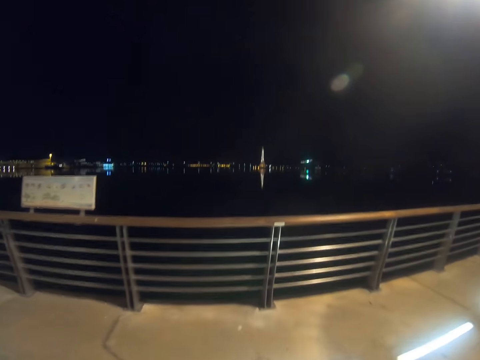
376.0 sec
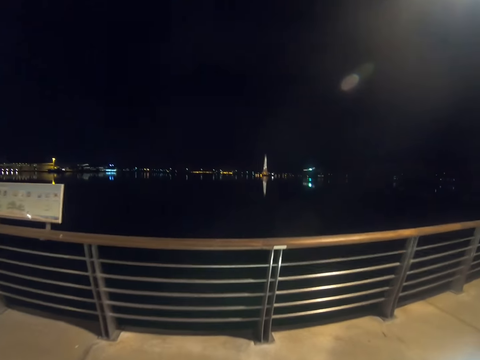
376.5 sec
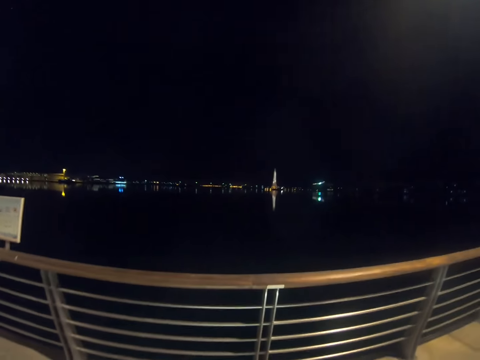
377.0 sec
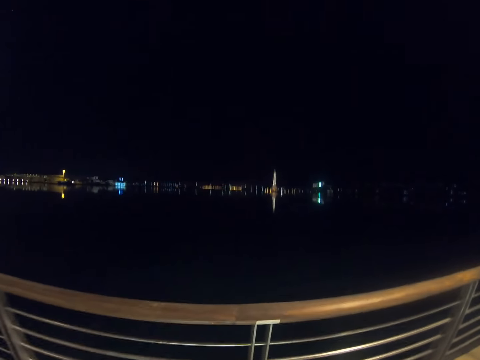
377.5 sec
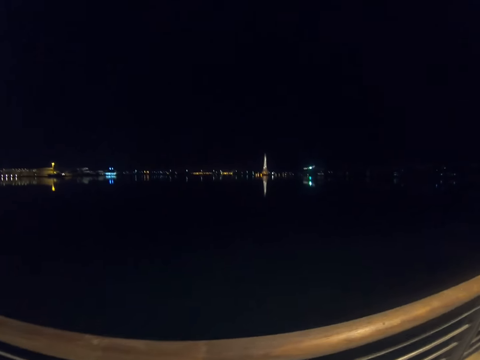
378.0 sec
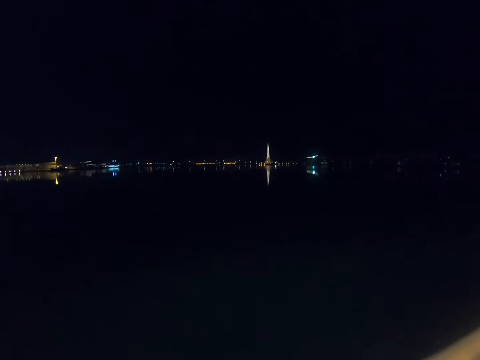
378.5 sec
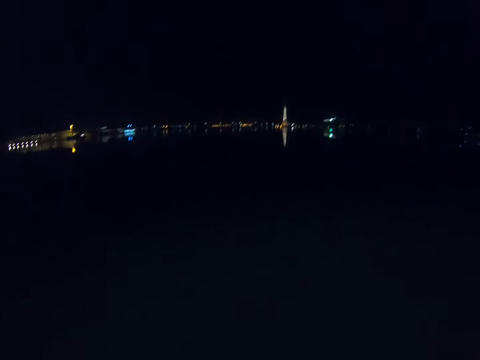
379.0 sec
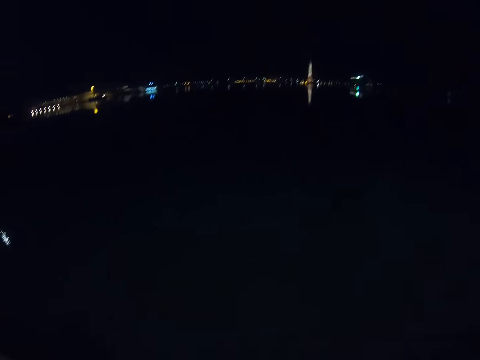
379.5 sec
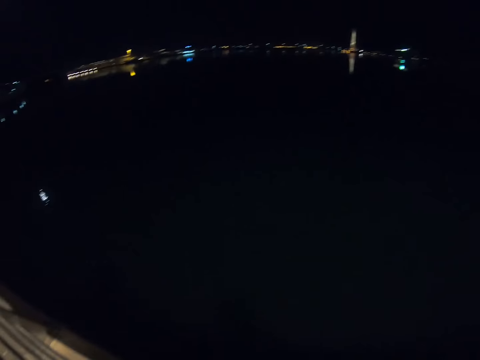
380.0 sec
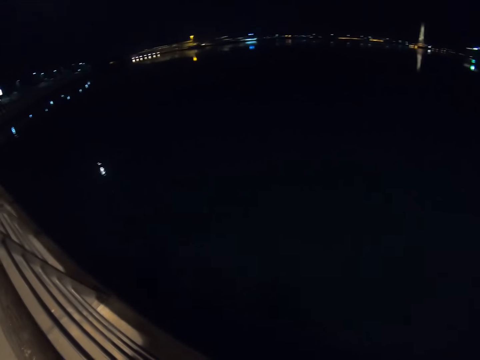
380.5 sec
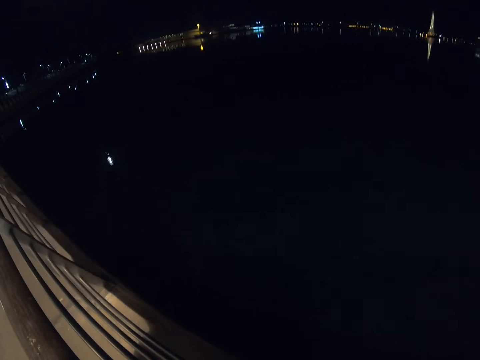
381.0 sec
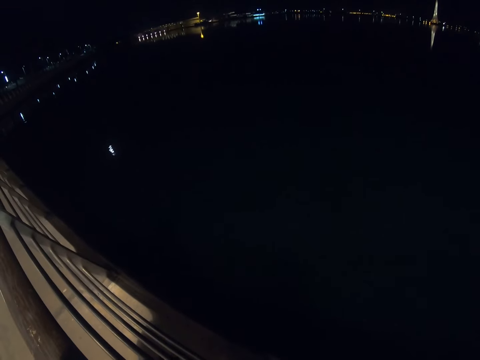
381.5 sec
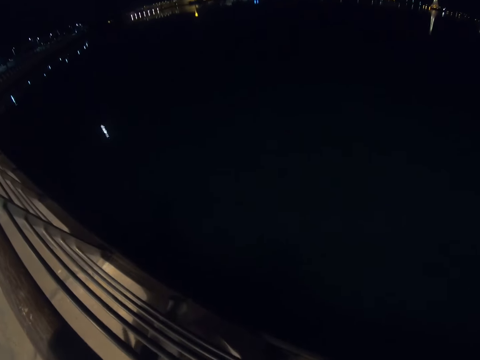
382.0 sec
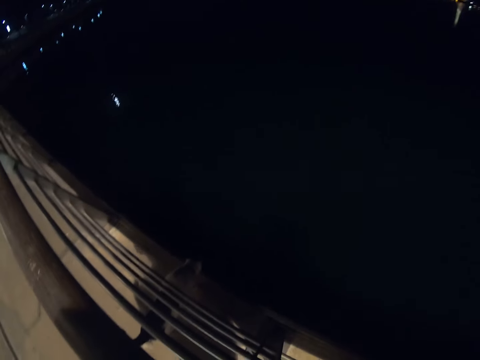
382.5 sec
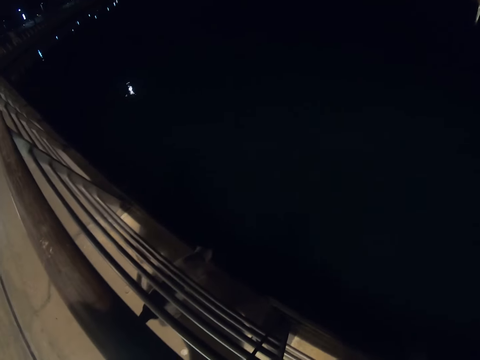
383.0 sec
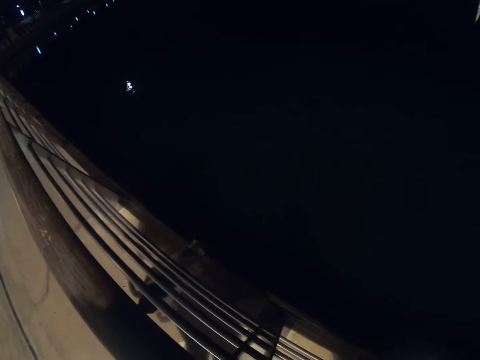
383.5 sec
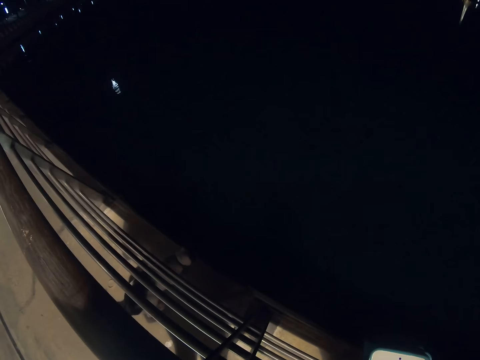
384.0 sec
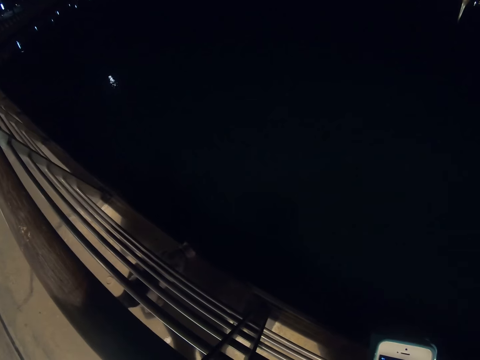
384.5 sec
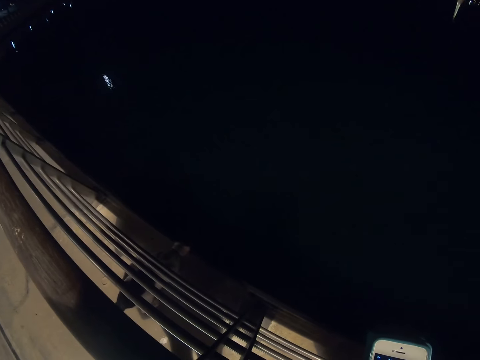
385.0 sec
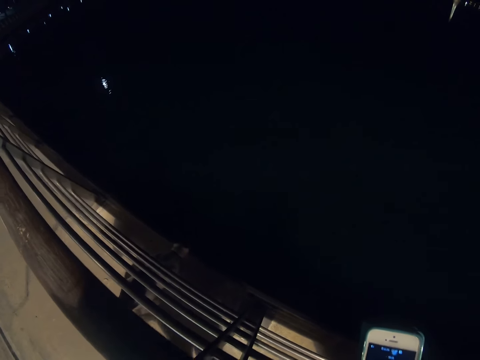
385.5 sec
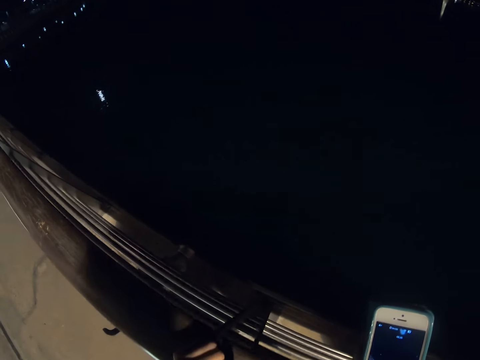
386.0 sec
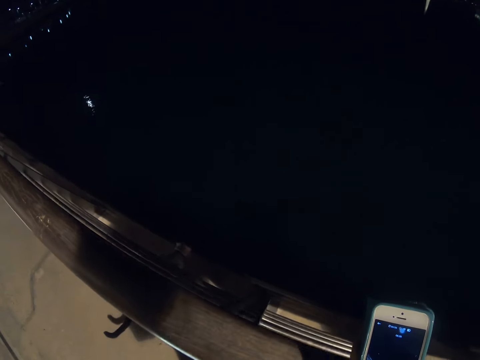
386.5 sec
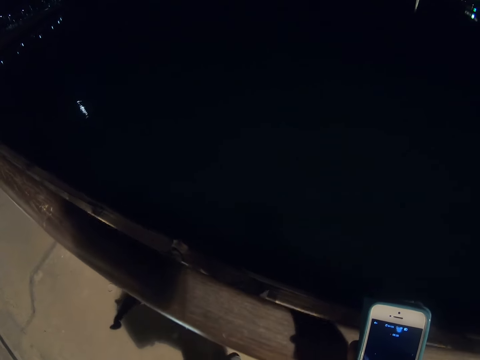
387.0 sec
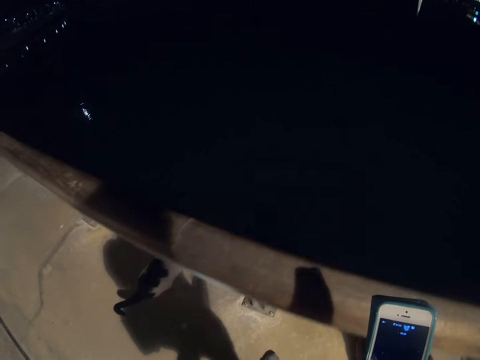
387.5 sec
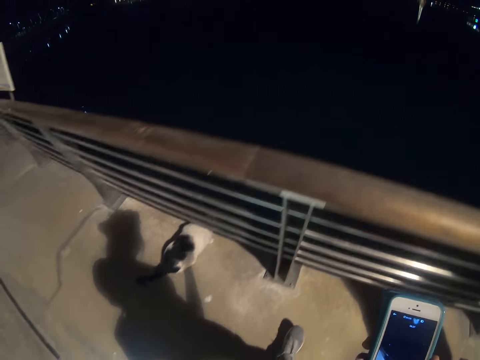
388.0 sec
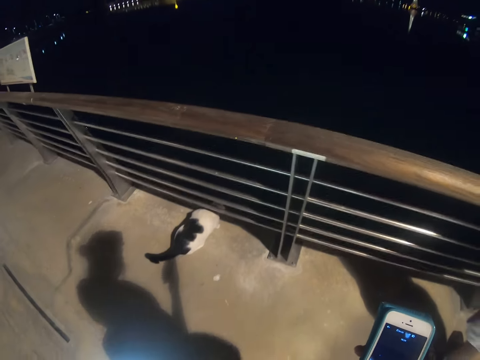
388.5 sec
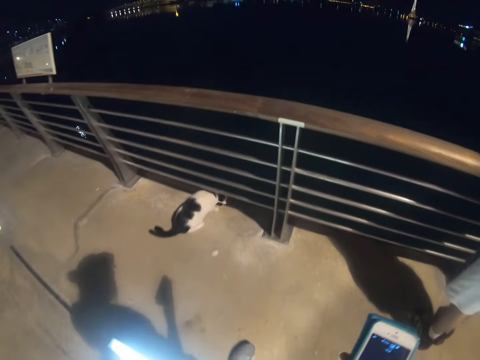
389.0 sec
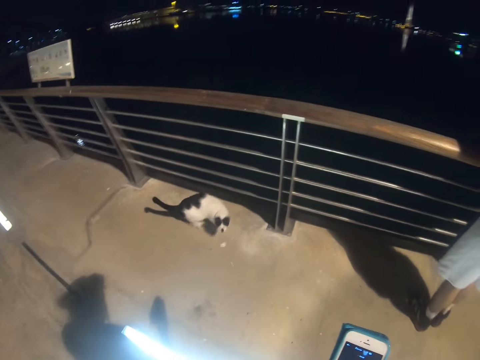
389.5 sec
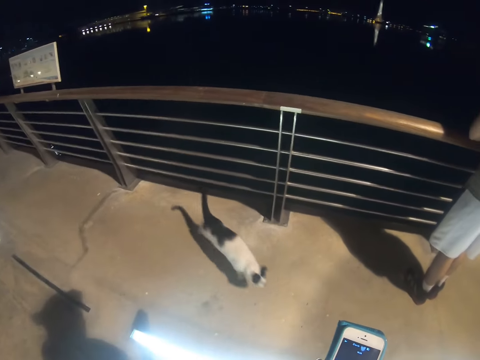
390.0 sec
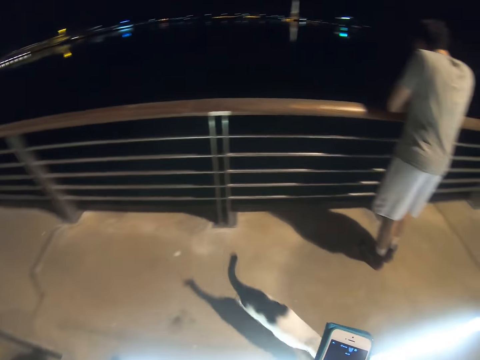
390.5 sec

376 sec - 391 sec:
The camera wearer gazes at the ocean. They look in the water. They take a picture with a cellphone.

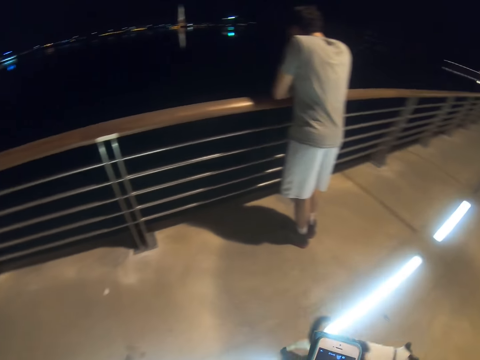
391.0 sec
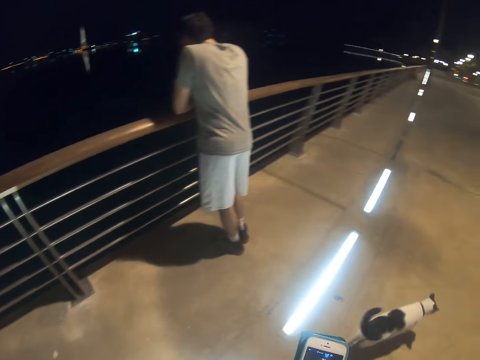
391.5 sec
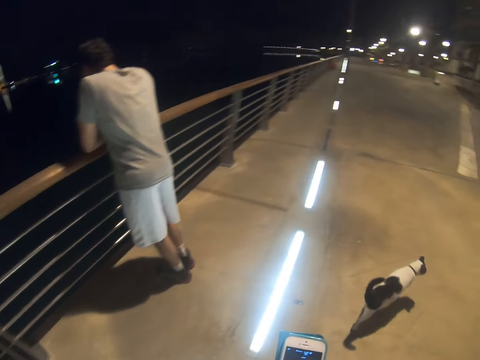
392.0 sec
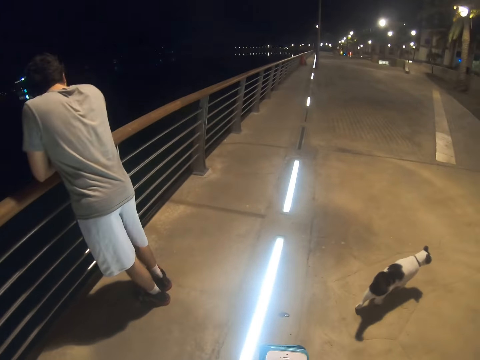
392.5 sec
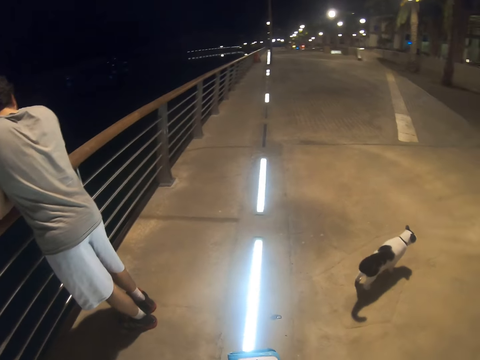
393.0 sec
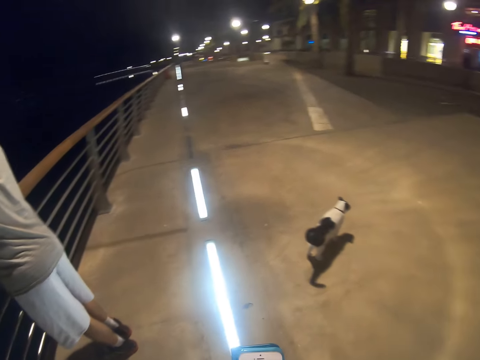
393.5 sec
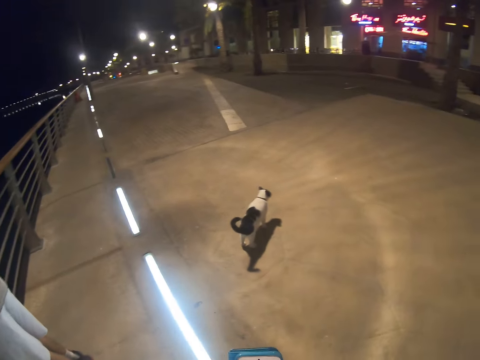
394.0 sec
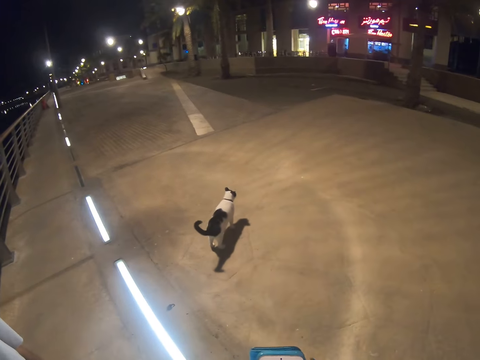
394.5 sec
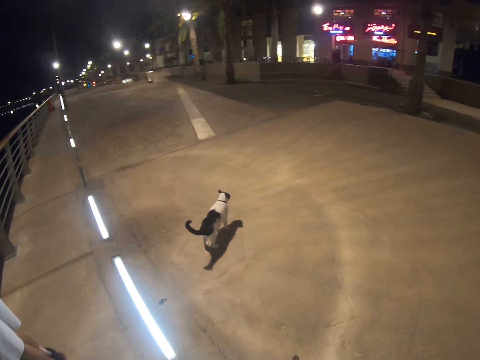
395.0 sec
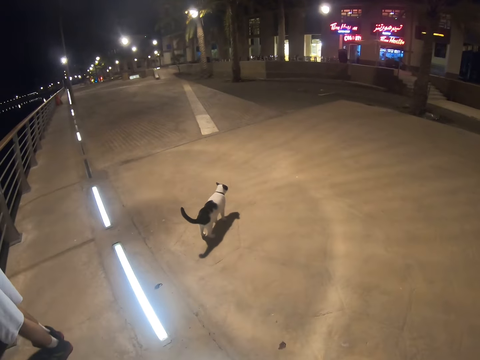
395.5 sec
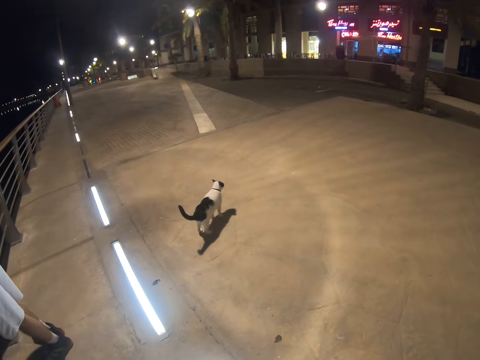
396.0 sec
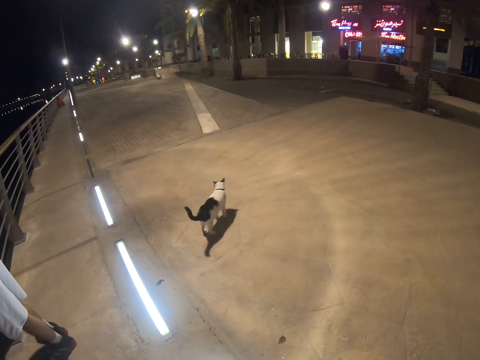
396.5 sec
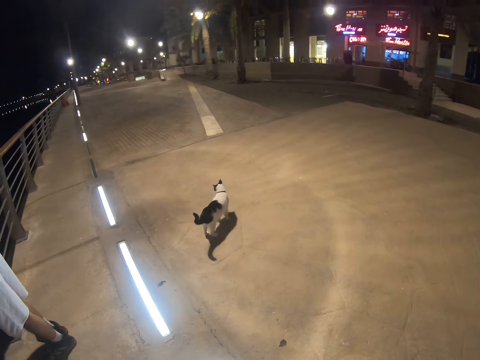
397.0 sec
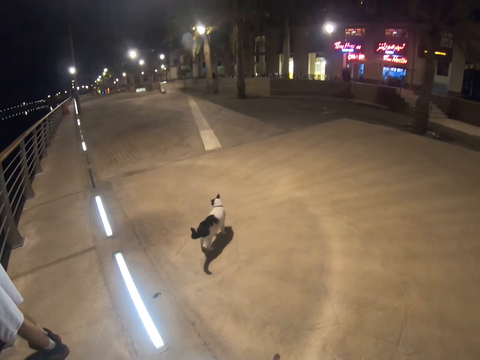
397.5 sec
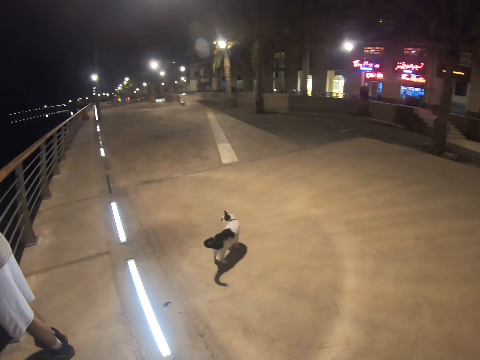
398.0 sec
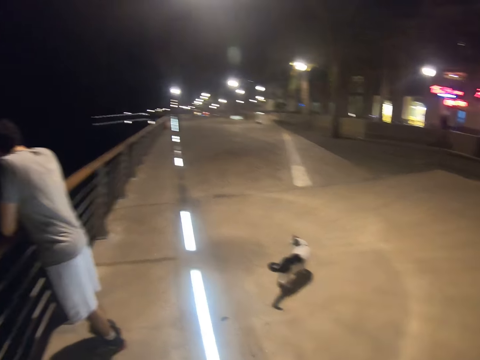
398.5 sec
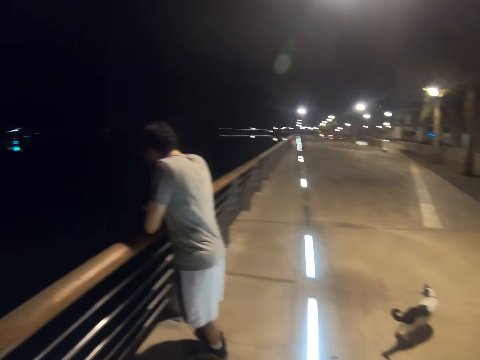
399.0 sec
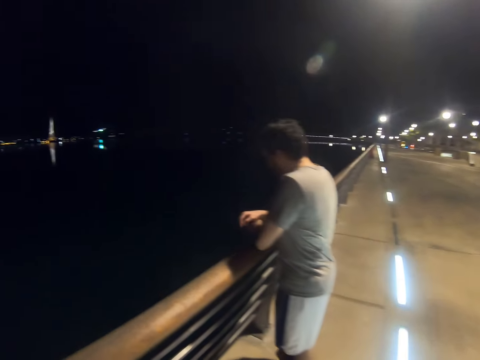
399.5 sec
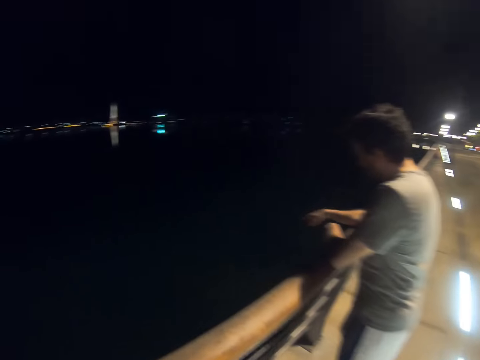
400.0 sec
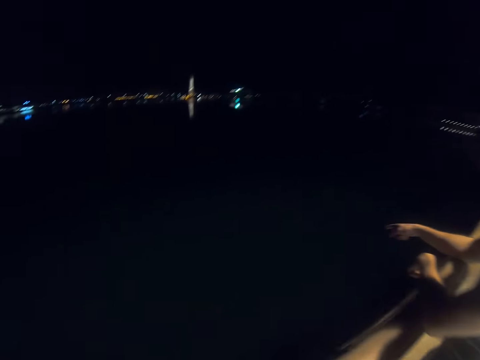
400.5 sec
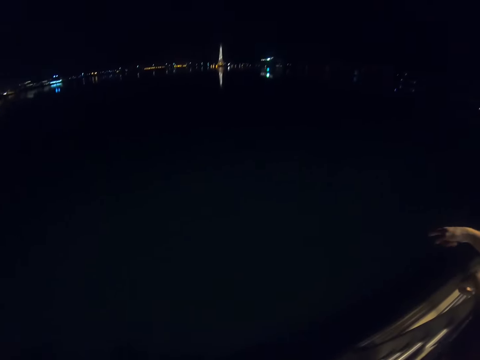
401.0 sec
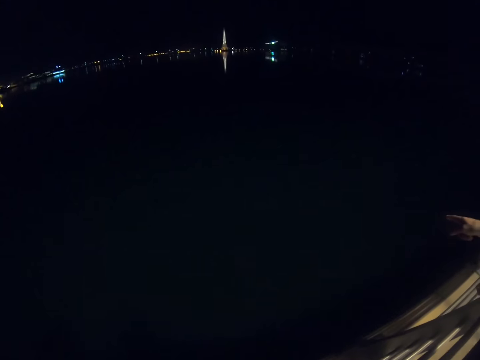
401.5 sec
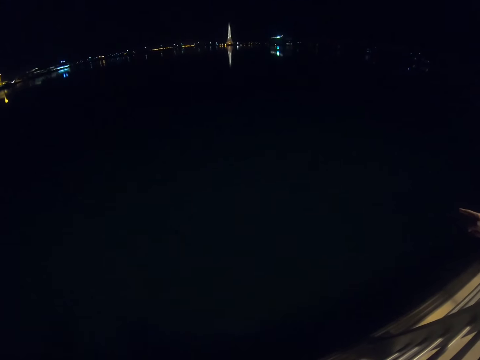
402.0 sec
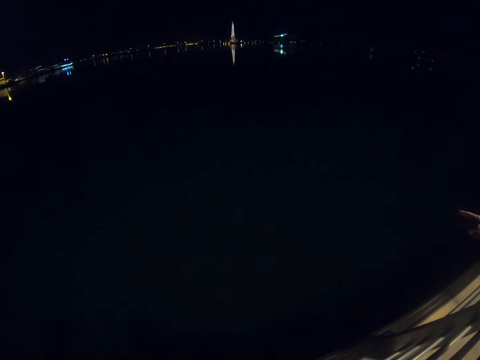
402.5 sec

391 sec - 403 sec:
The camera wearer walks back to the fence. A man points in the water. The camera wearer gazes at the ocean.
